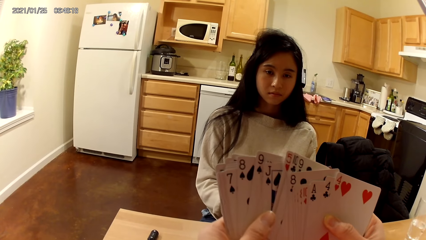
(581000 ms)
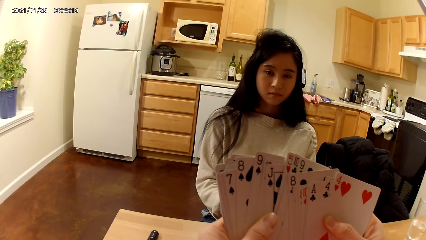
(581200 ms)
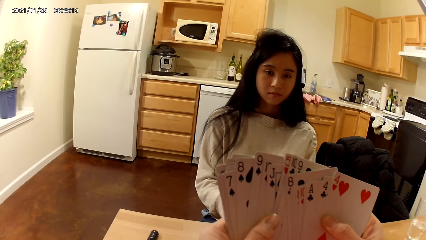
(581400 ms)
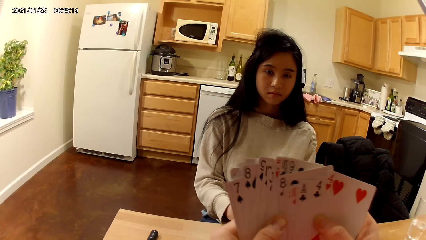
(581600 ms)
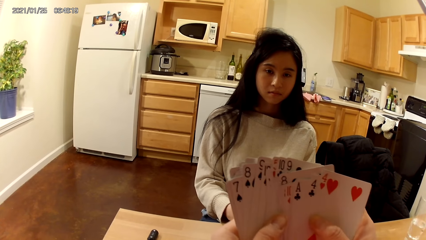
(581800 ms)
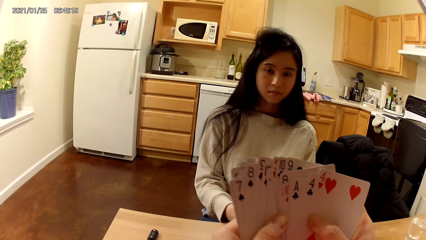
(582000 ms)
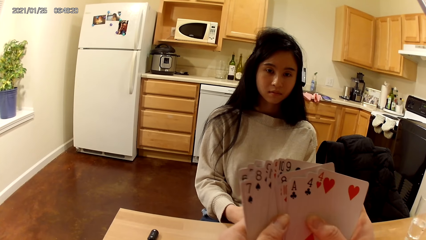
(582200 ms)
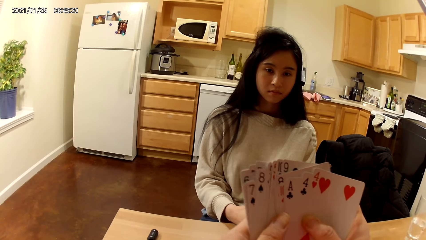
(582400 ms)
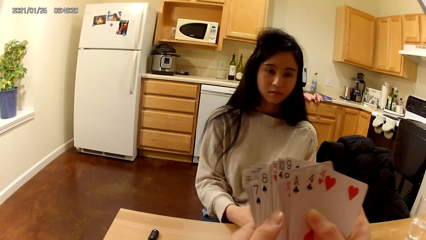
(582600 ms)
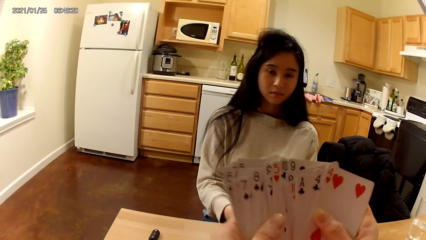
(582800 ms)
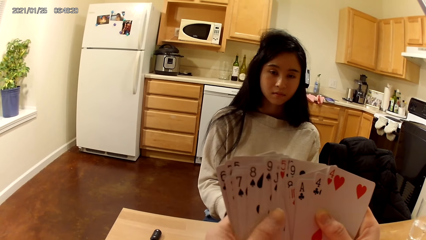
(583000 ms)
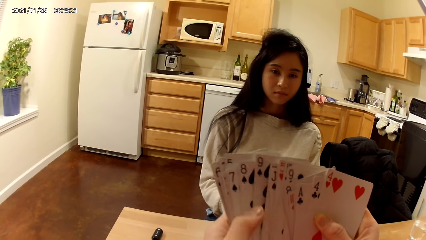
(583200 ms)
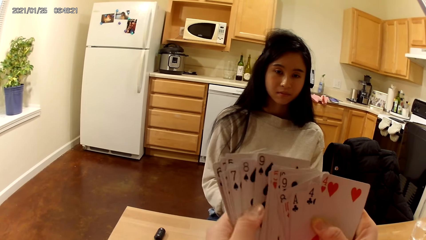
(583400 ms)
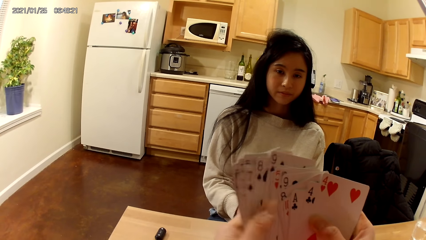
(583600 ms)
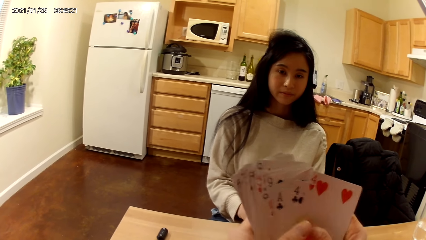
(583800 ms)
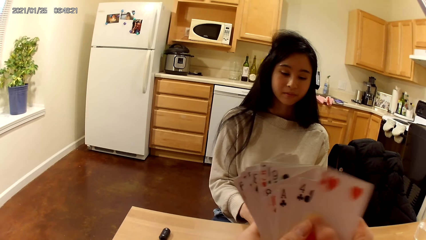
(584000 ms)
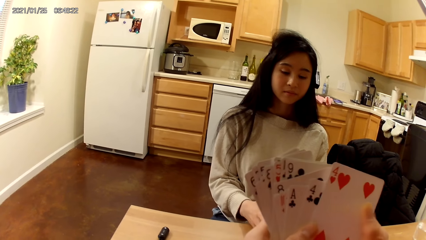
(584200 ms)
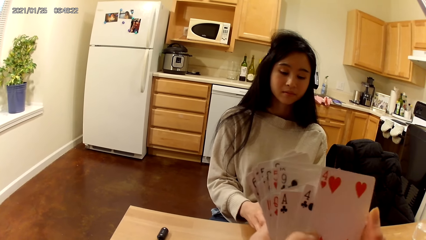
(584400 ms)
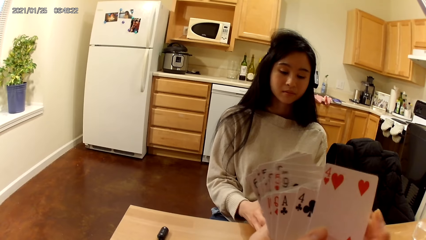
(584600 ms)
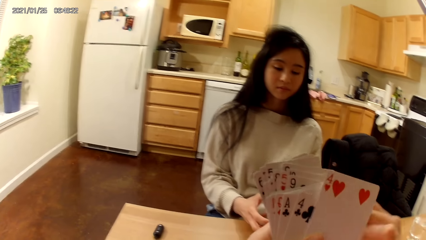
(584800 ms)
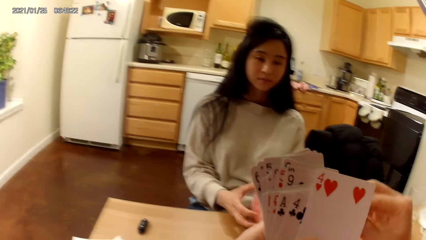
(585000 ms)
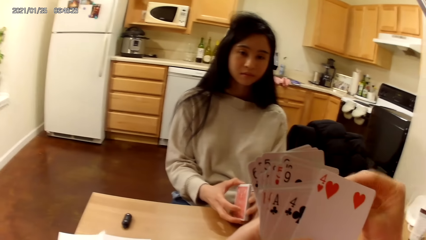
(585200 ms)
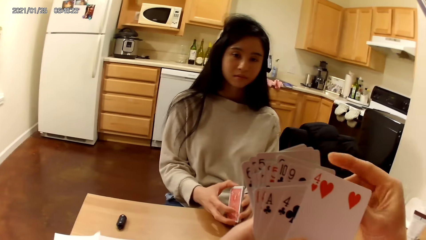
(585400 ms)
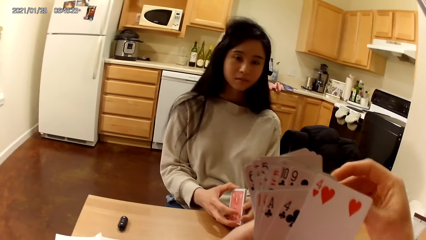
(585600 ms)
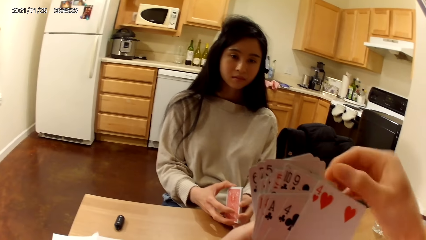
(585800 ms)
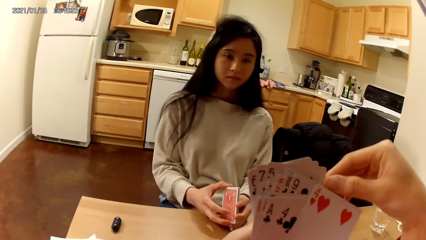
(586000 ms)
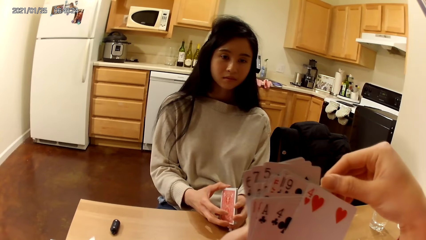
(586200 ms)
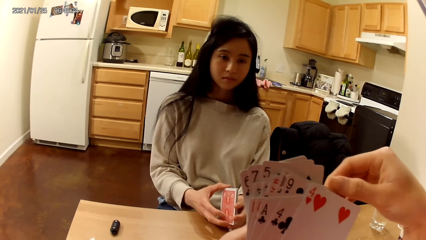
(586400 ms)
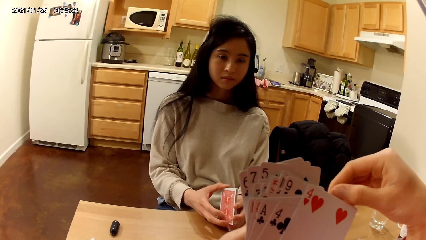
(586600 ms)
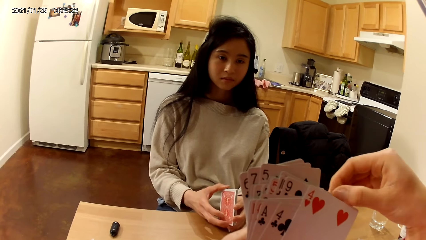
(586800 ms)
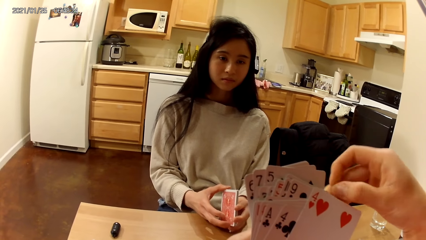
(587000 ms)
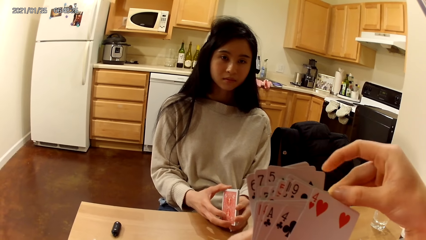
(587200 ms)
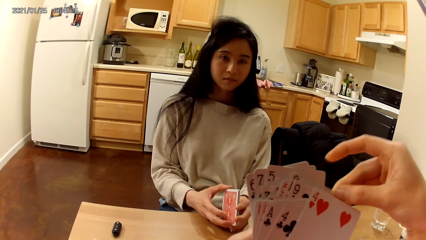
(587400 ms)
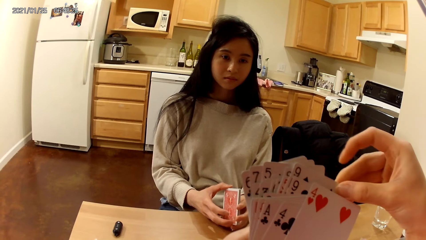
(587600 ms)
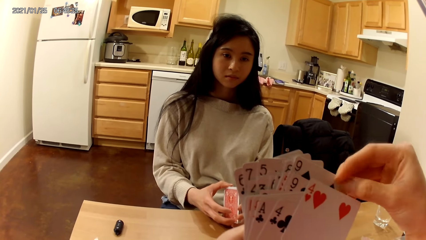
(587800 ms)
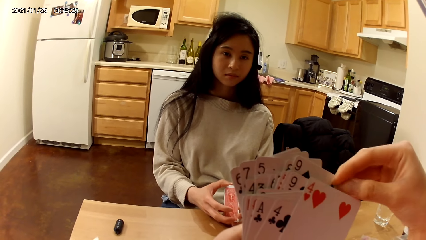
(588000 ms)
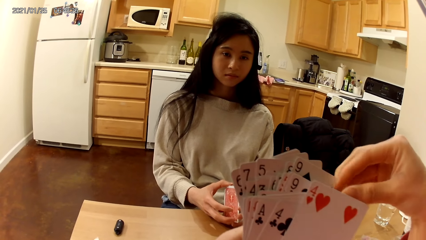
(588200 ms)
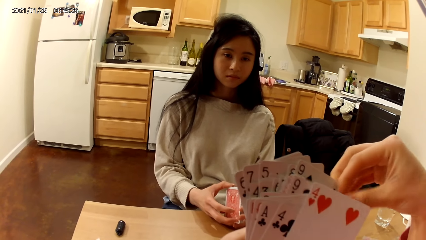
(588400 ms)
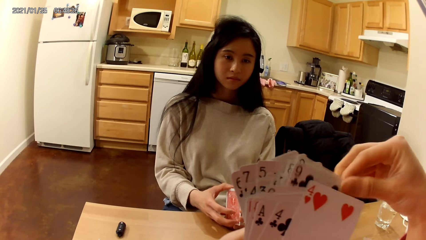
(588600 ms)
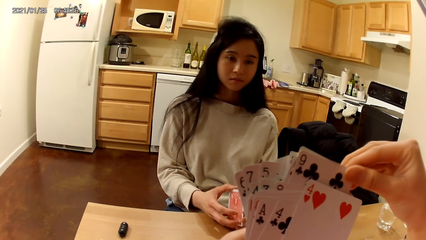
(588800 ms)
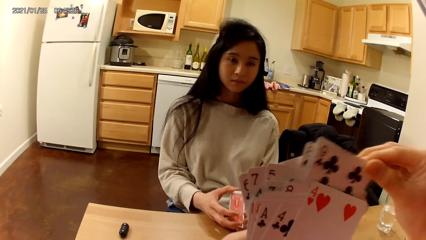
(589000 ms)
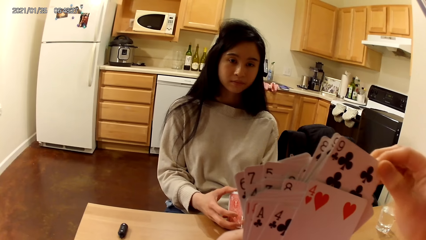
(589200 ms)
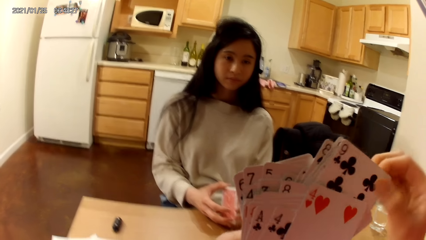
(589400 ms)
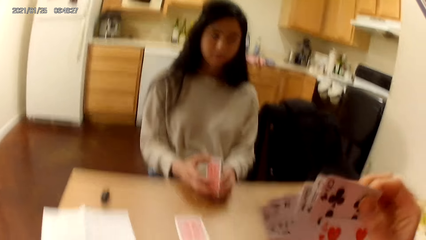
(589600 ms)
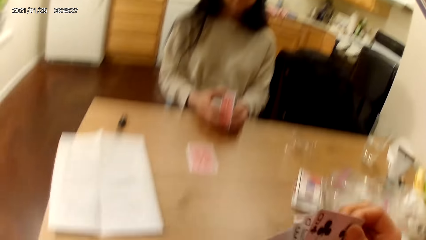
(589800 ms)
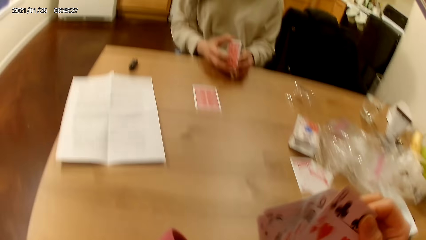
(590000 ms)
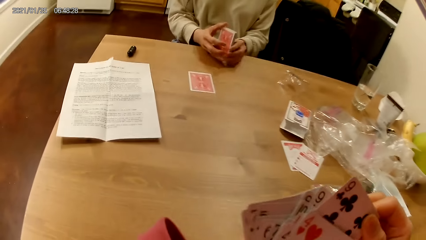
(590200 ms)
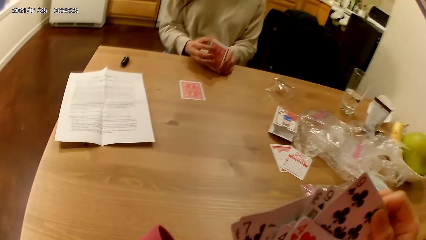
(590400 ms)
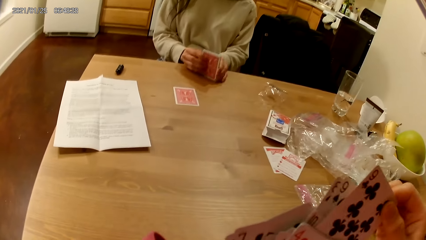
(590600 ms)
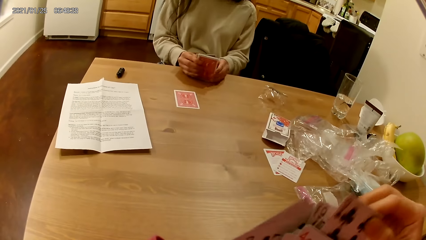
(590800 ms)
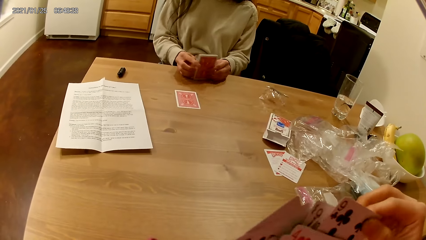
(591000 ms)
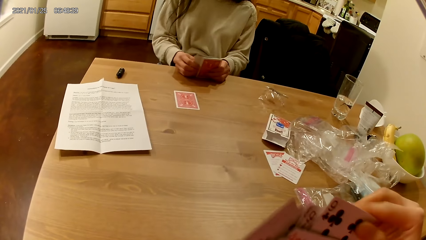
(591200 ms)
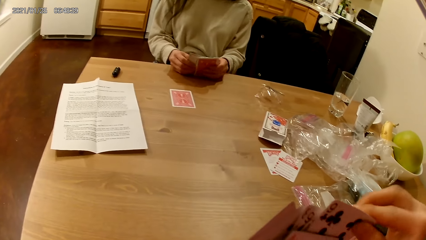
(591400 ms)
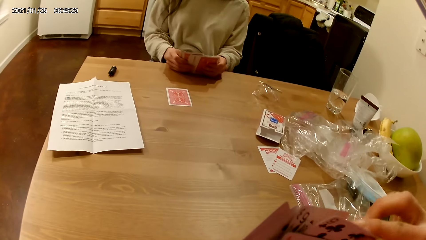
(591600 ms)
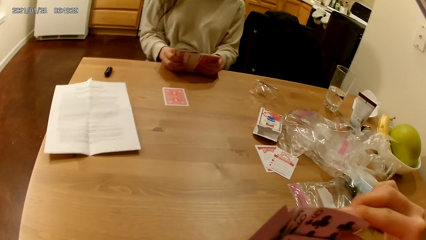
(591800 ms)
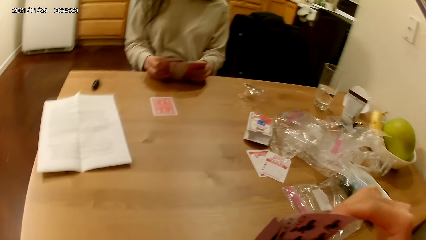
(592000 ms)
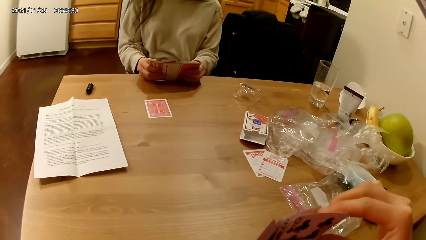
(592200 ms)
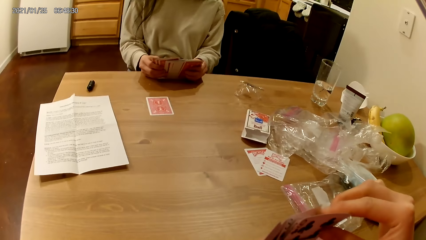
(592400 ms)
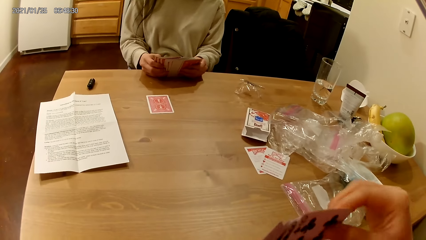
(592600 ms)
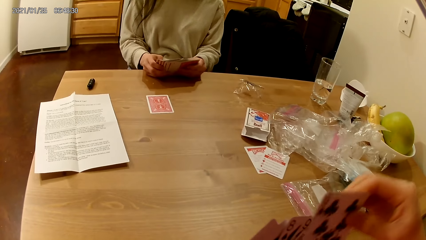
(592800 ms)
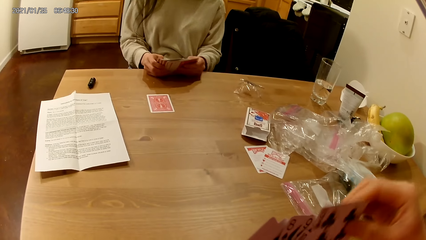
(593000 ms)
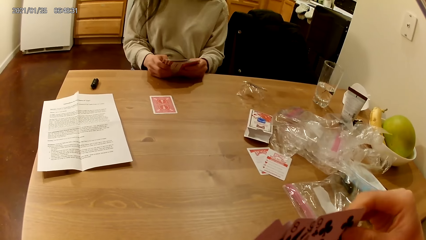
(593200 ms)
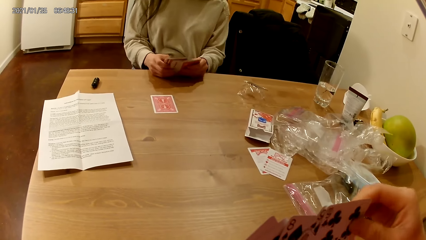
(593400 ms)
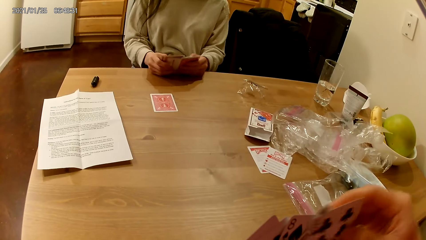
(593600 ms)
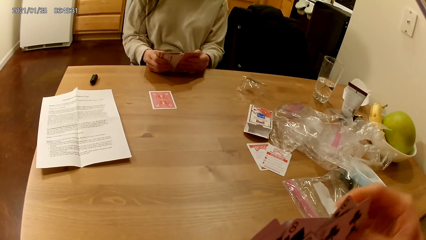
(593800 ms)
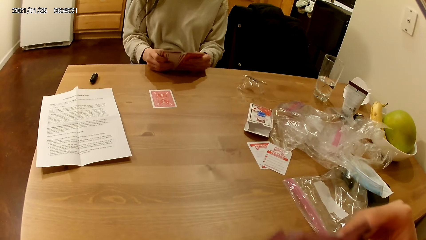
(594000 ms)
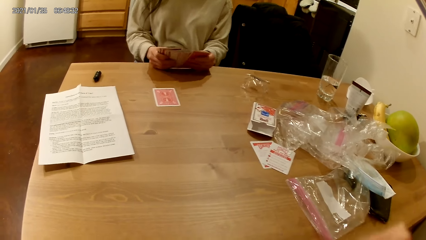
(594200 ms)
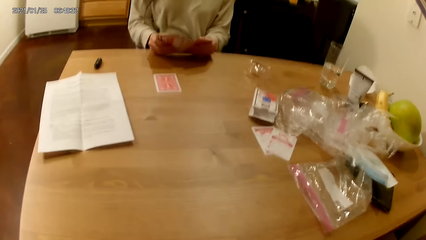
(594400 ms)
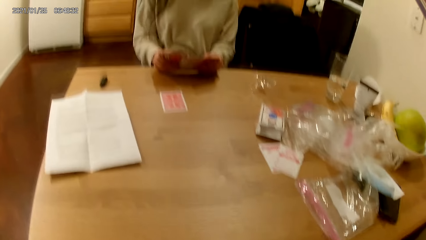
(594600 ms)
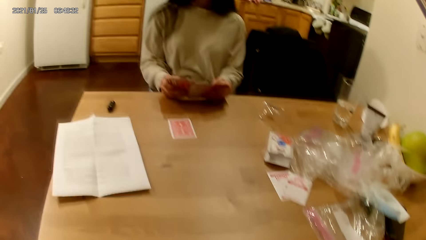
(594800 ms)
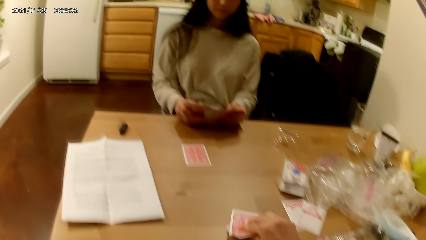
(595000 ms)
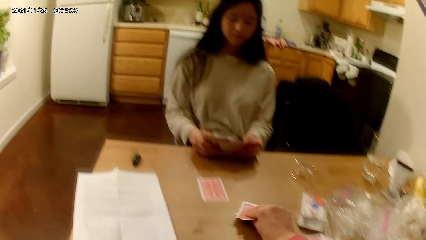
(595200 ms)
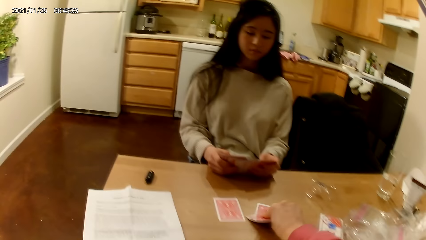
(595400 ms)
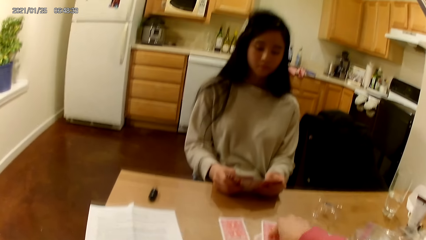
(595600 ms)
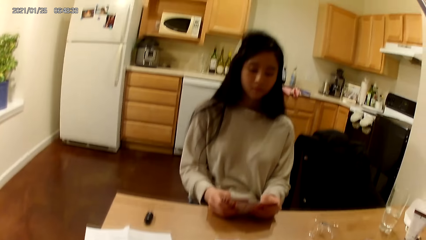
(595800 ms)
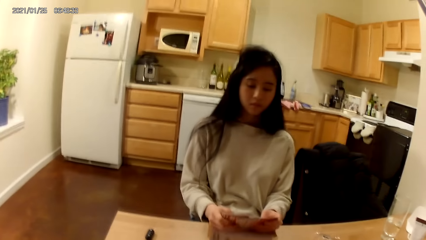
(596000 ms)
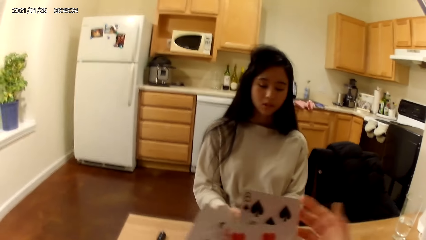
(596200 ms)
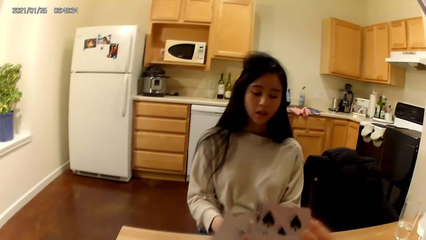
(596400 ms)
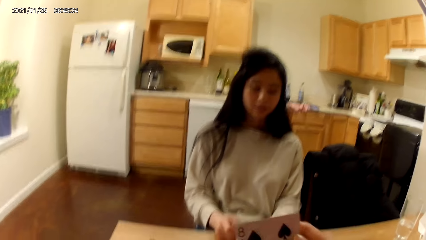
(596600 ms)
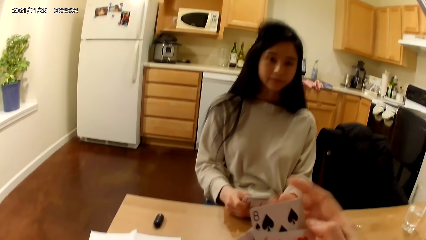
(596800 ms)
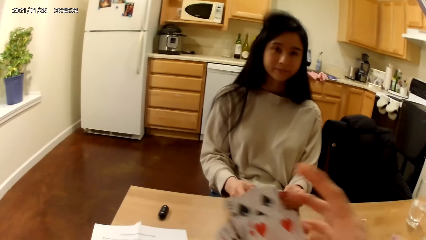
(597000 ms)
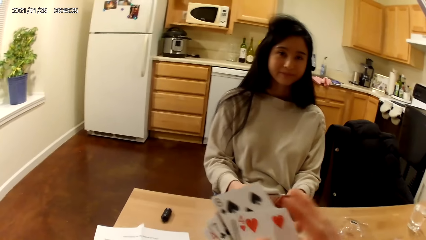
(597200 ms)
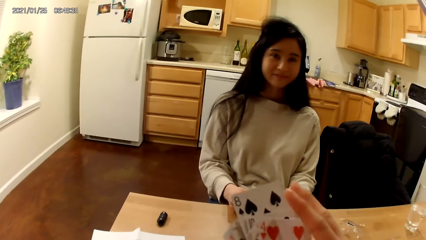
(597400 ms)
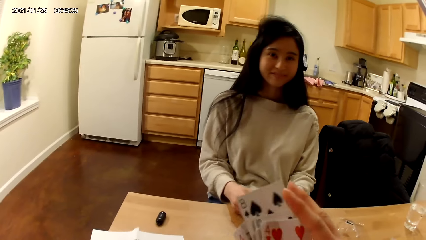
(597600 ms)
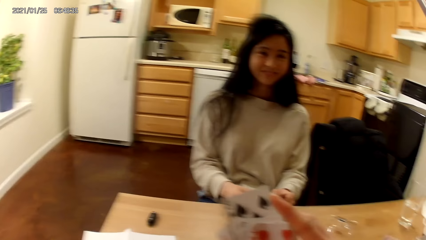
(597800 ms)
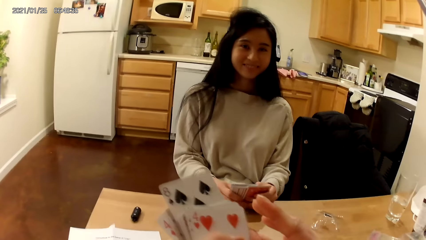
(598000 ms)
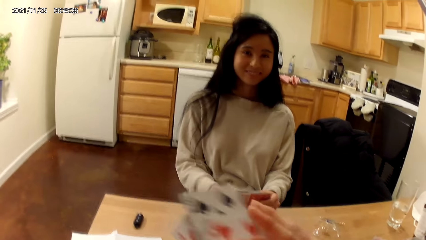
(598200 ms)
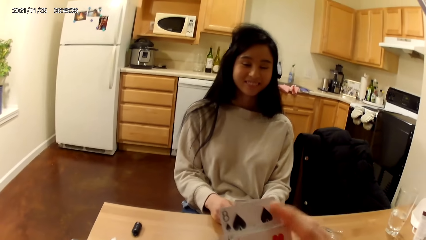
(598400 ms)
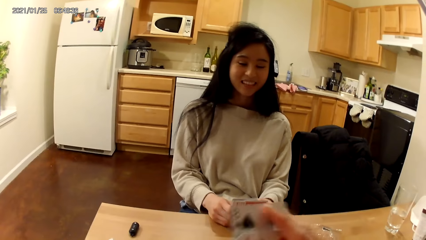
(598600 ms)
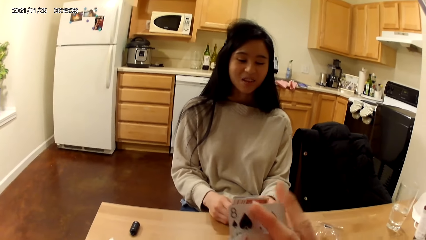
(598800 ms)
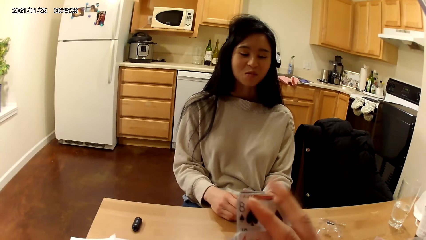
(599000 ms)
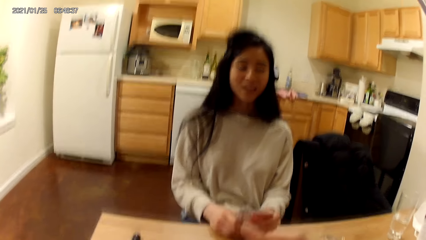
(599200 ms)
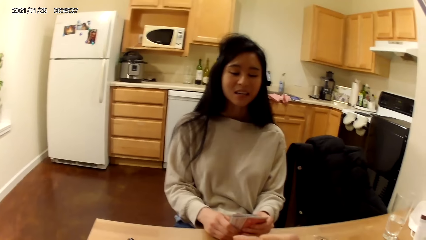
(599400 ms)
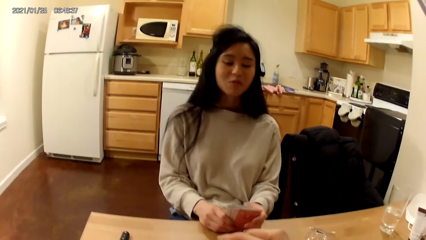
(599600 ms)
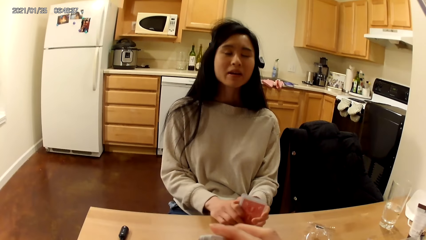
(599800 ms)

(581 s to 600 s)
A woman holds the cards. The camera wearer holds the cards. She moves the cards down on the table. The woman arranges the cards. The camera wearer picks two playing cards from the cards in her hands with her right hand. She arranges the cards. She slides the two playing cards face down on the table with her right hand. She holds the deck of playing cards face up to her with both hands. She arranges the playing cards in her hands with both hands. The woman holds the deck of playing cards face up to her with both hands.
